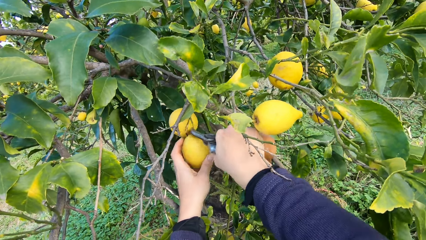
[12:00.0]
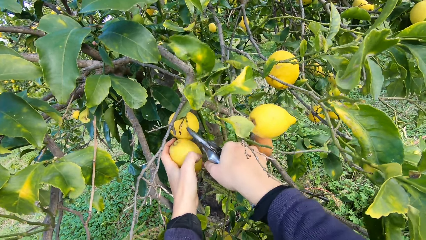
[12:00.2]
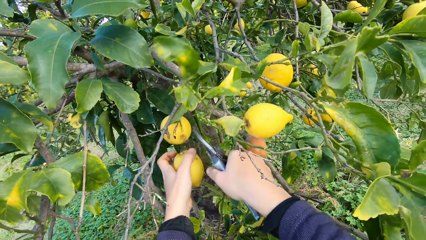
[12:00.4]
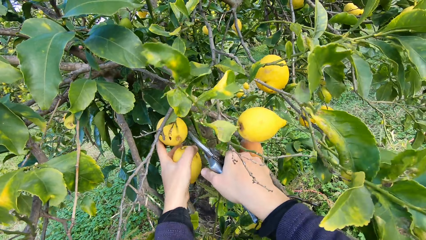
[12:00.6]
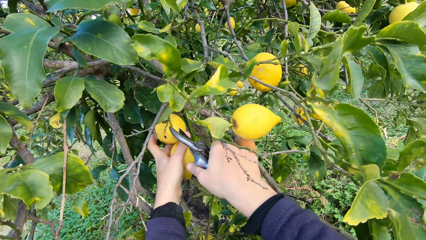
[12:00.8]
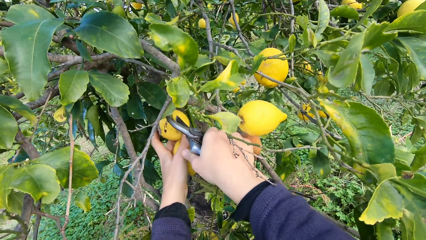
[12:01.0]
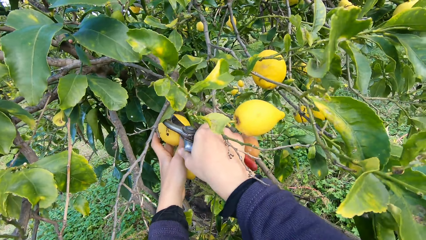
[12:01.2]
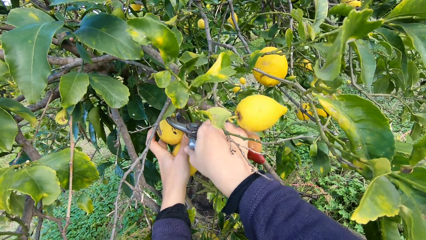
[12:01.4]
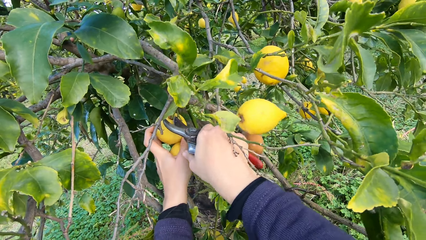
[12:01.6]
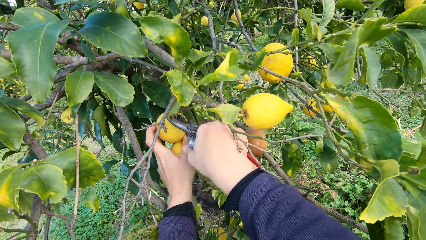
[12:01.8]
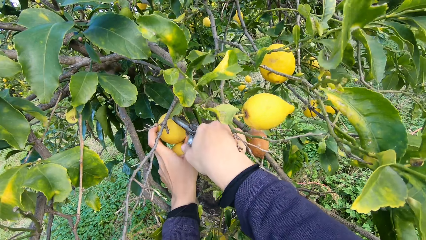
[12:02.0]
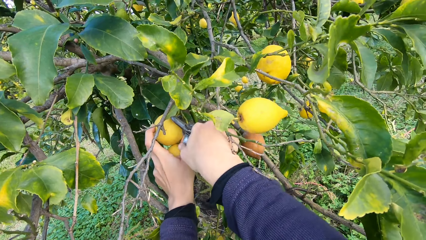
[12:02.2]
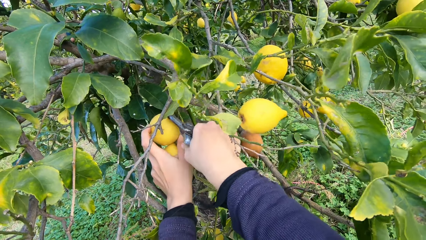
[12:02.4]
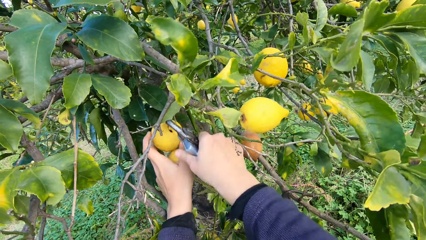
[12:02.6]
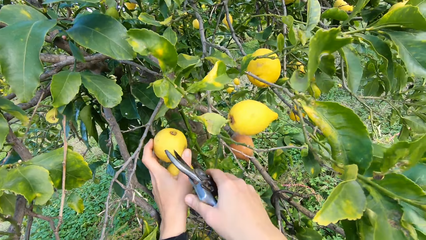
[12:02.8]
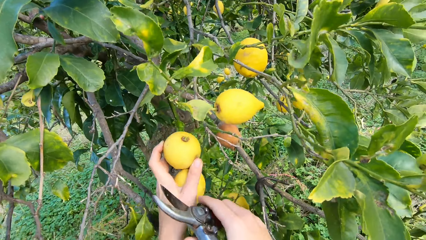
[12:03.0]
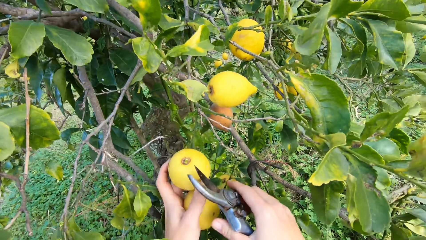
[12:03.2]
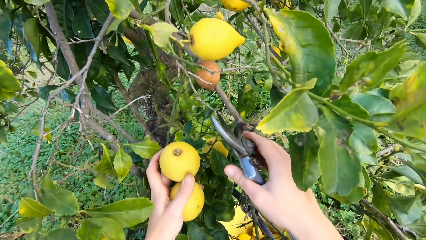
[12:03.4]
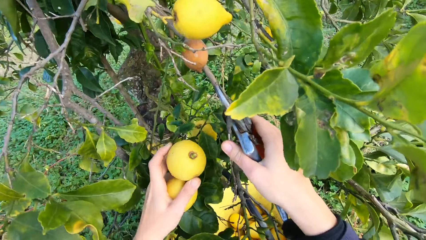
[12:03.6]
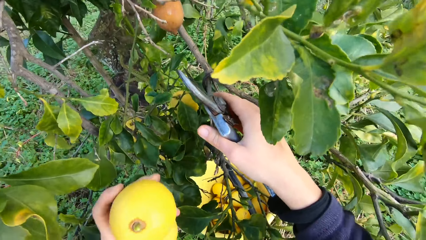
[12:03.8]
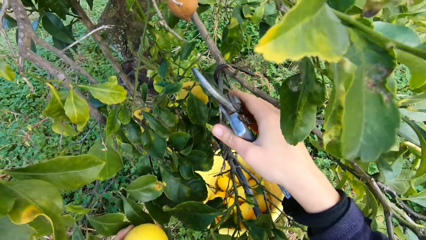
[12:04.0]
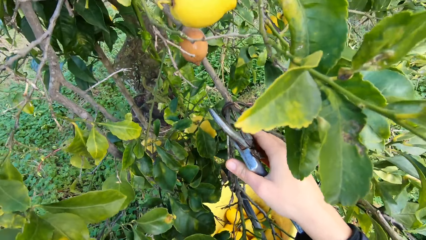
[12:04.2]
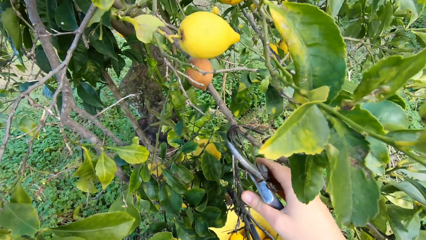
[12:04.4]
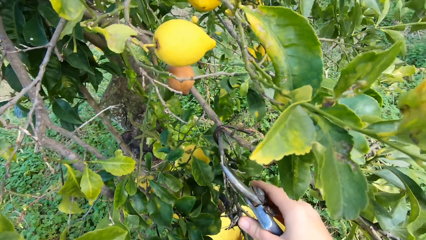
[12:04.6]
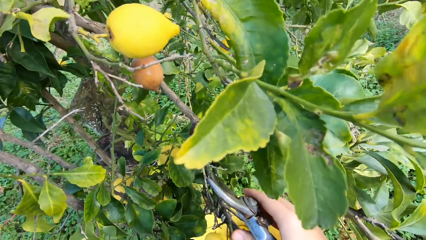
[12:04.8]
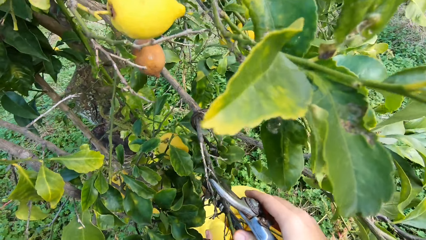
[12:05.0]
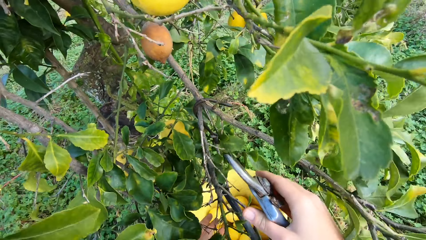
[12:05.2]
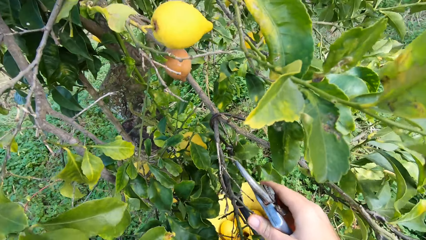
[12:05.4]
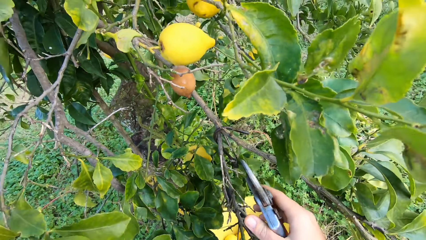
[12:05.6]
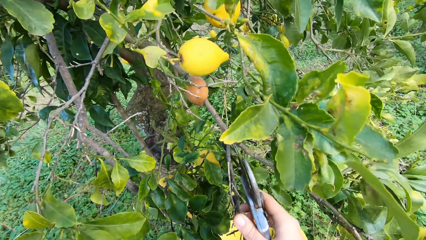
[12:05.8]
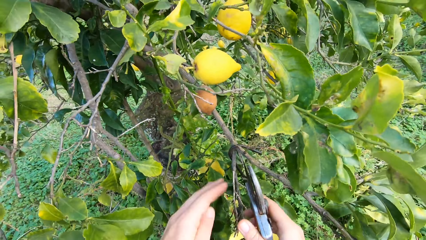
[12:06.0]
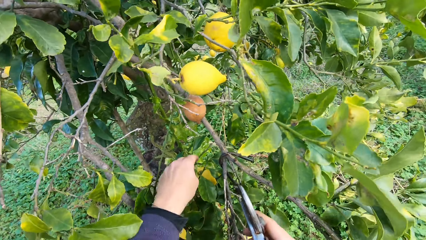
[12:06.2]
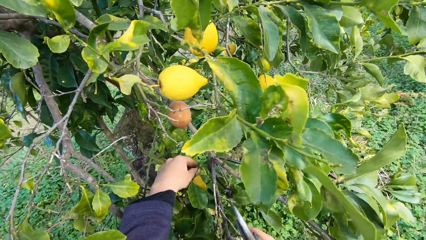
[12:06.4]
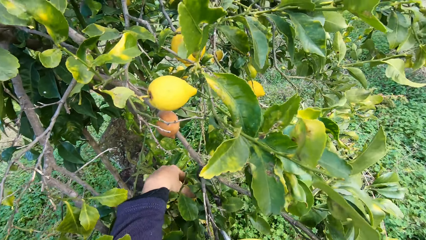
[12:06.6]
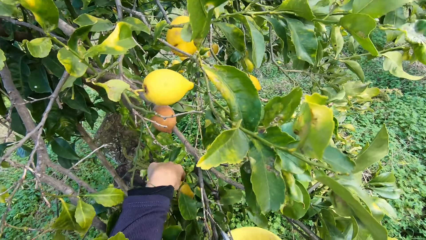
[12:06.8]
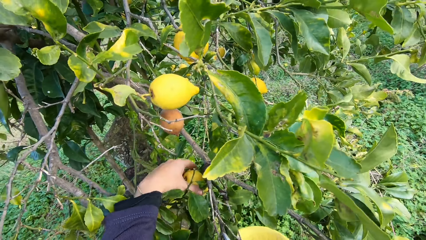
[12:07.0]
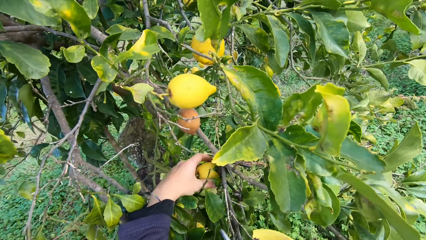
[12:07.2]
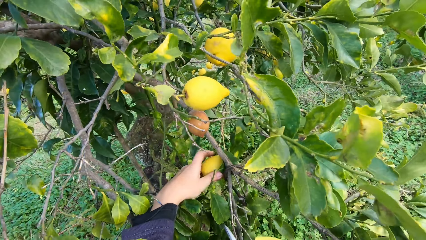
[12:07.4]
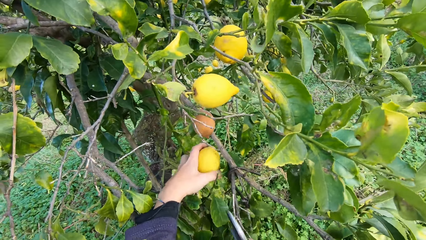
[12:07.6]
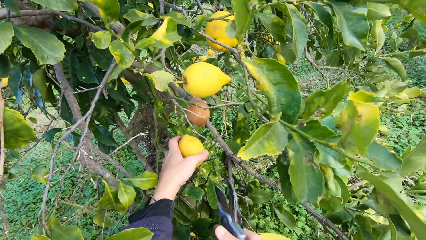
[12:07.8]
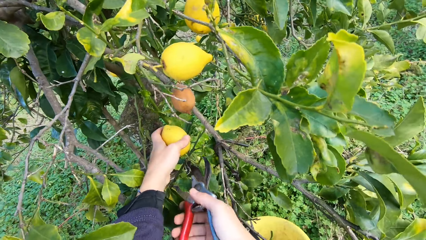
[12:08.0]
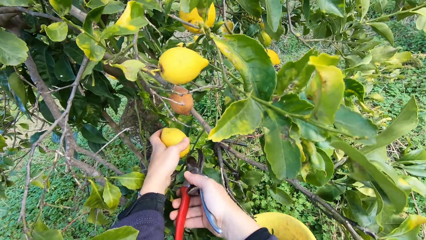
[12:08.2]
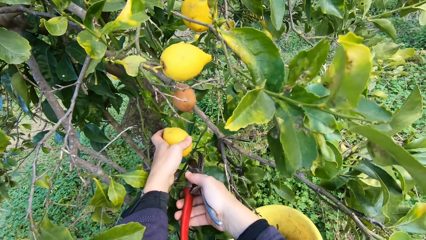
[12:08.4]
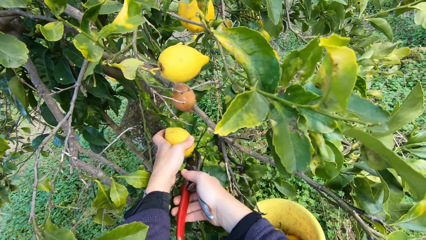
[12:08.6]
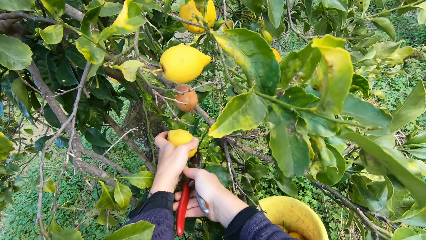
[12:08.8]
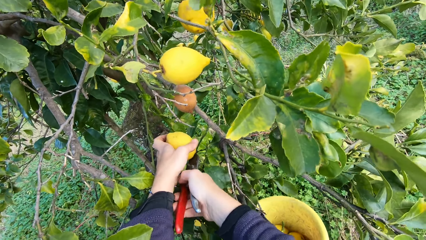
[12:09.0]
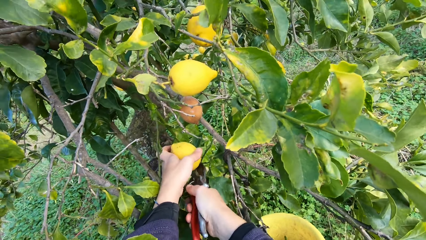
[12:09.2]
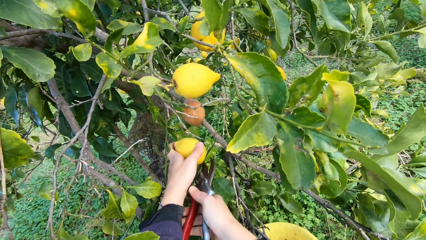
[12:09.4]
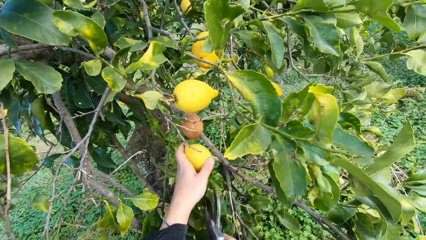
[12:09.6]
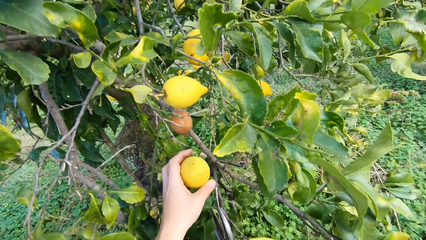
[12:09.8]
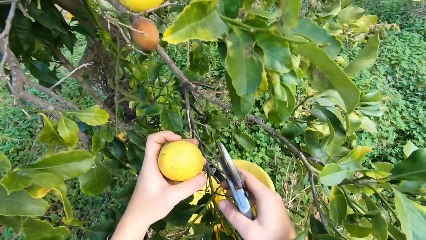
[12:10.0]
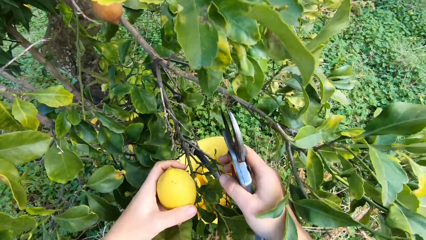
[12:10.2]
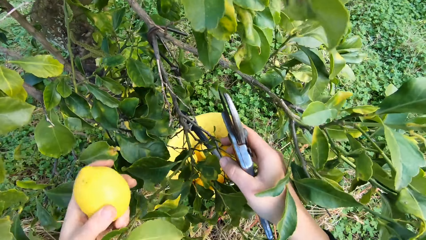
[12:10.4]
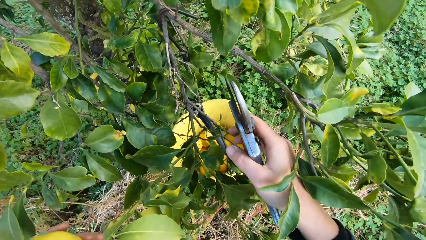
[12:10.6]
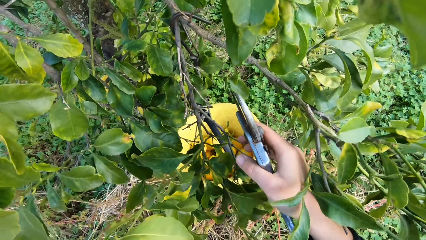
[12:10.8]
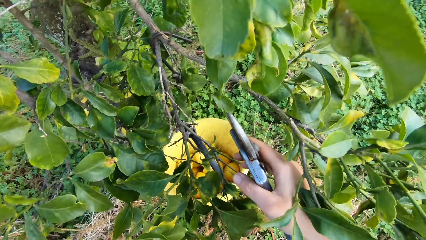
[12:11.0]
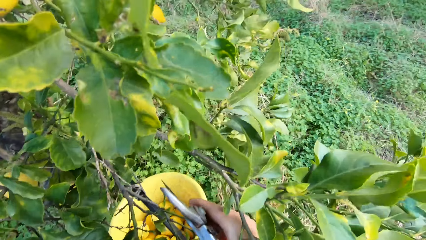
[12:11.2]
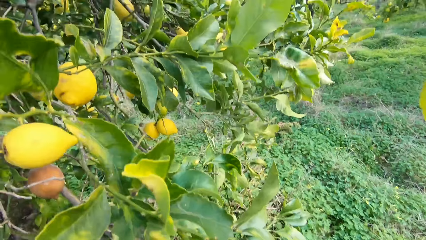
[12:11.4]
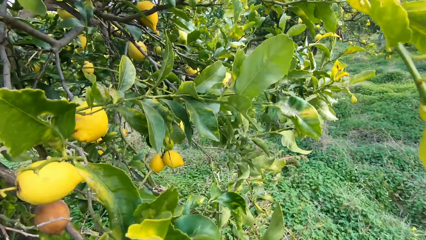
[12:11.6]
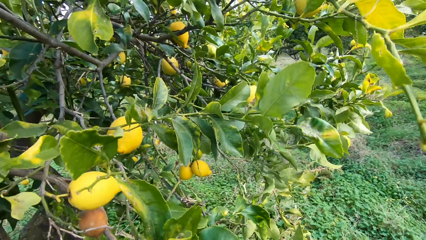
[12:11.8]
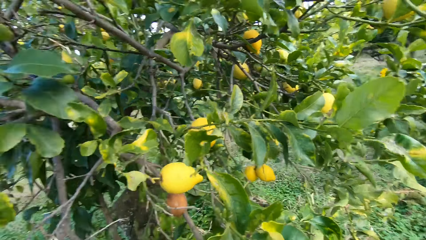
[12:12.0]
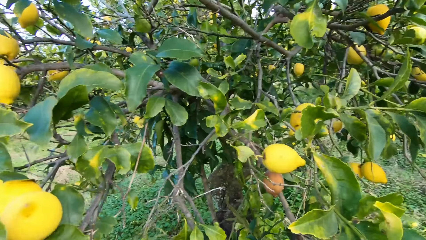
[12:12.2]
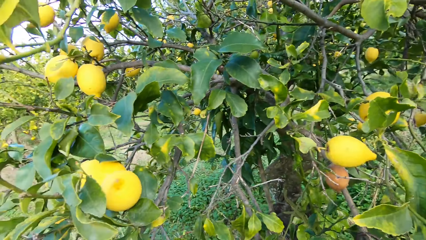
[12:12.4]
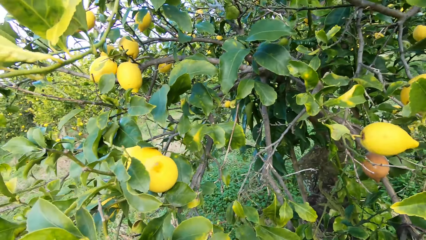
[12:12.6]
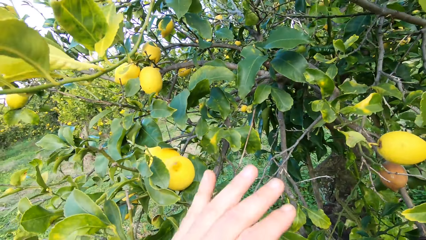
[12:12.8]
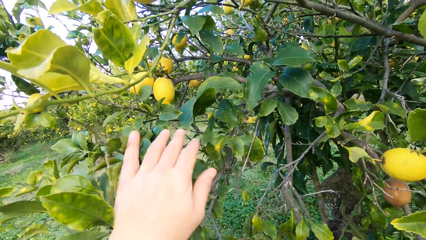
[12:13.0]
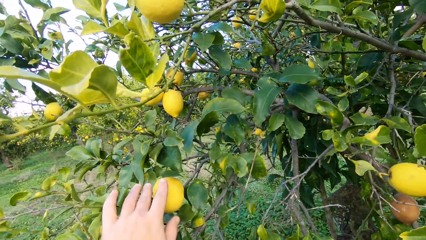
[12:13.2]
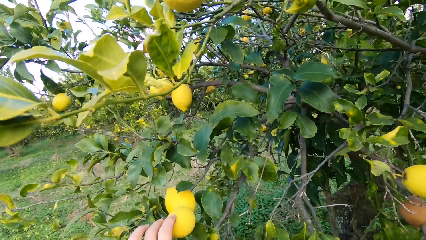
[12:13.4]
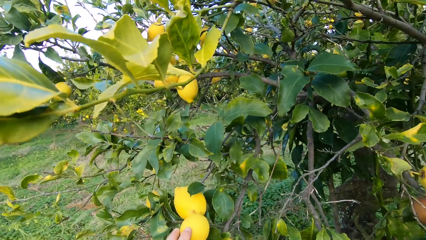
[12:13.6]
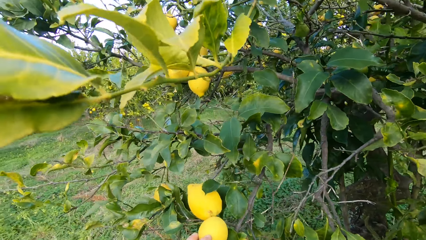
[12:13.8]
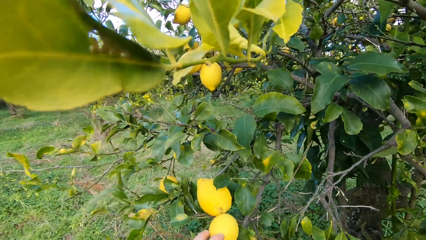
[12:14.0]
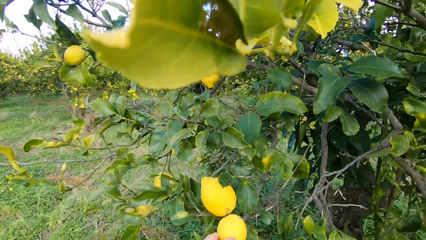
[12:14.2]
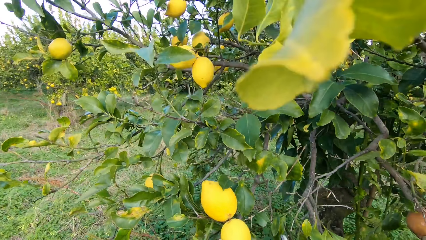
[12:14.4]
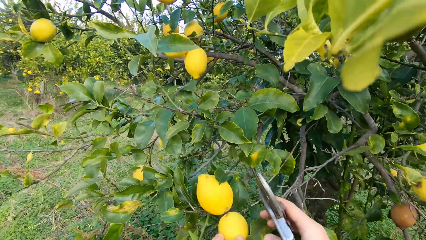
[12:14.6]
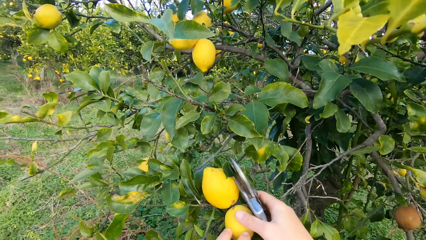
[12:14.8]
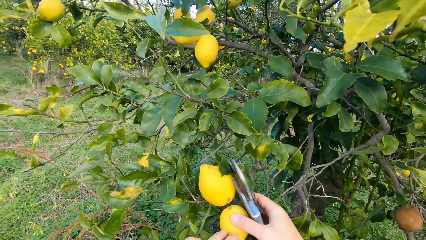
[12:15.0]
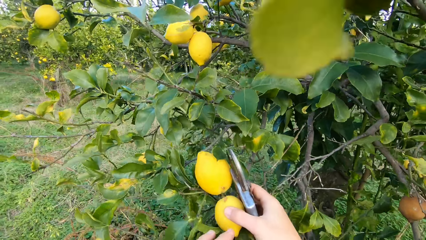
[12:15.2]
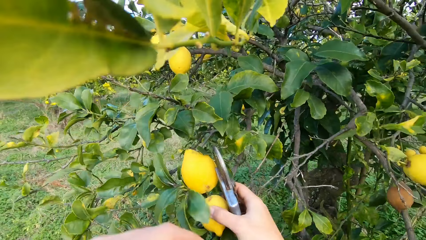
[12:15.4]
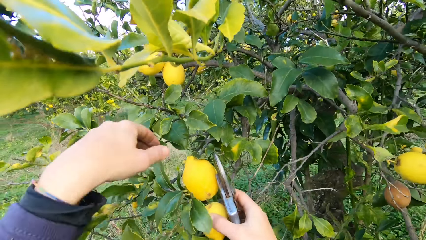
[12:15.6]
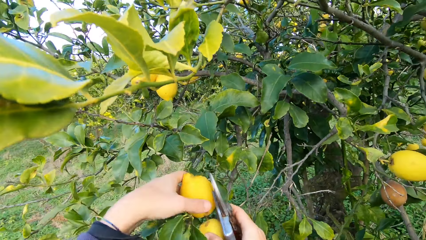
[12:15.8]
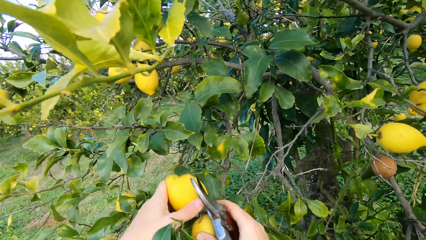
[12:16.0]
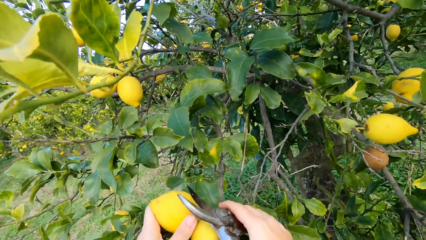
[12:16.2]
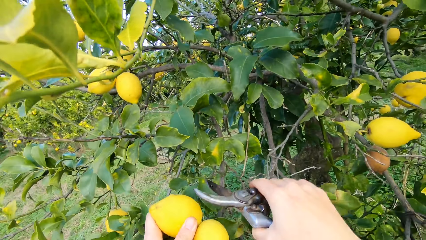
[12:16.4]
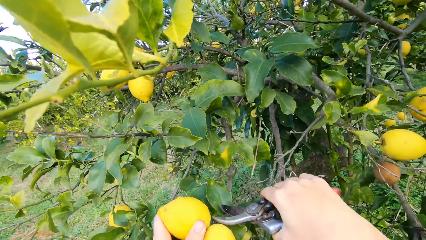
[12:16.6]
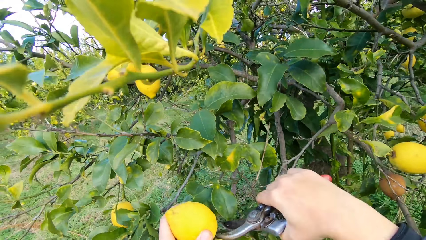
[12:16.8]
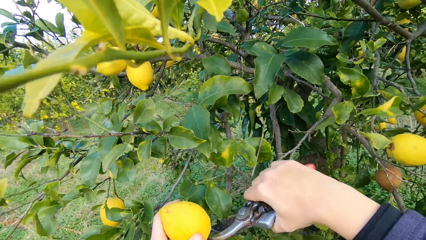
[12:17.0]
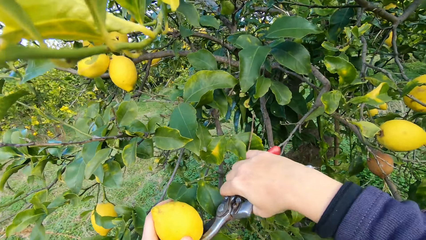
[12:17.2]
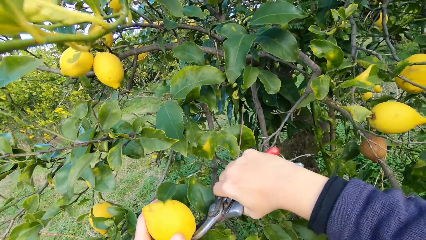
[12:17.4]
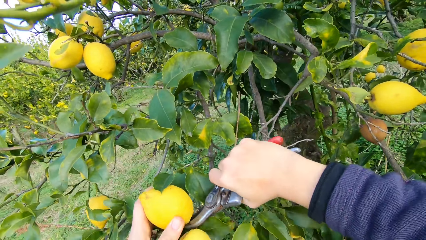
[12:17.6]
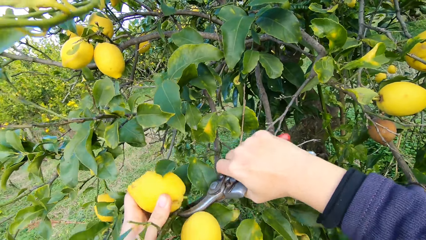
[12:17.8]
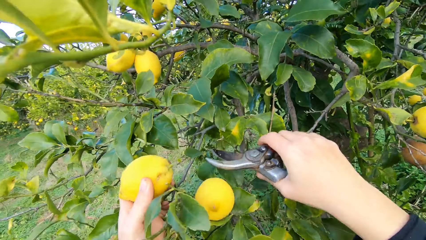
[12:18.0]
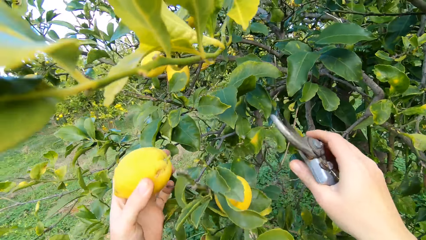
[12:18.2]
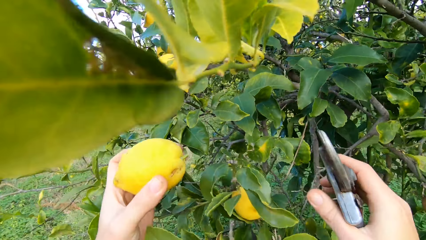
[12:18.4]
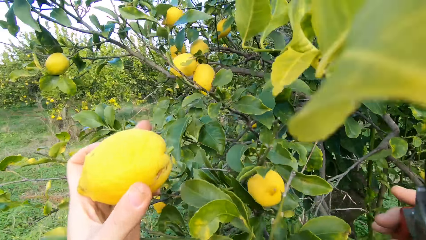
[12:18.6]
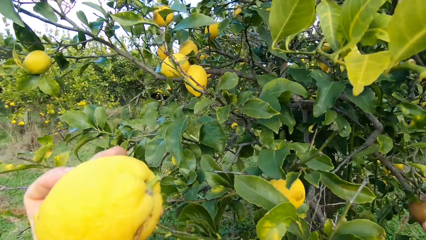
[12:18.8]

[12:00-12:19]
The camera wearer holds a lemon. They pluck another lemon from the tree with the plier, a pruning shear. They throw the lemon into the bucket. They hold a lemon. They pluck another lemon from the tree with the plier. They throw the lemon into the bucket. They hold a lemon. They pluck another lemon from the tree with the plier.
